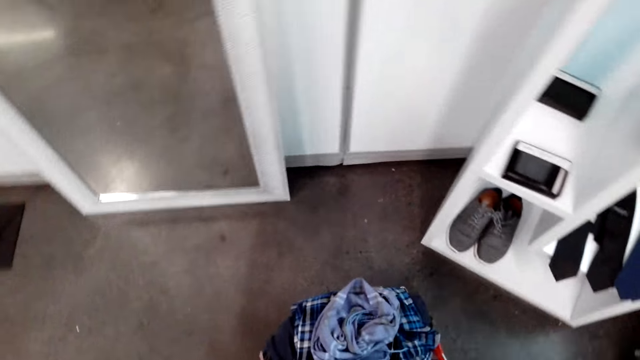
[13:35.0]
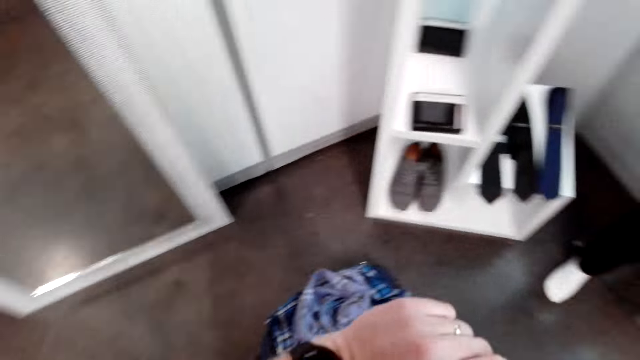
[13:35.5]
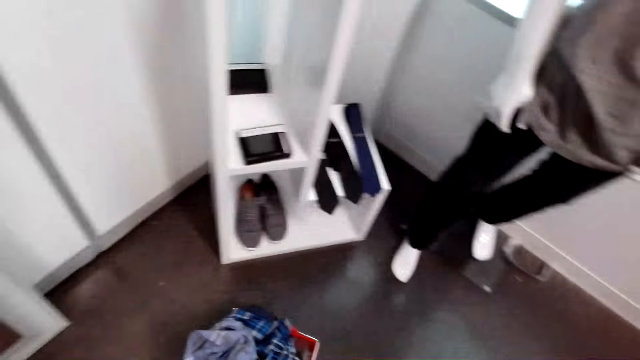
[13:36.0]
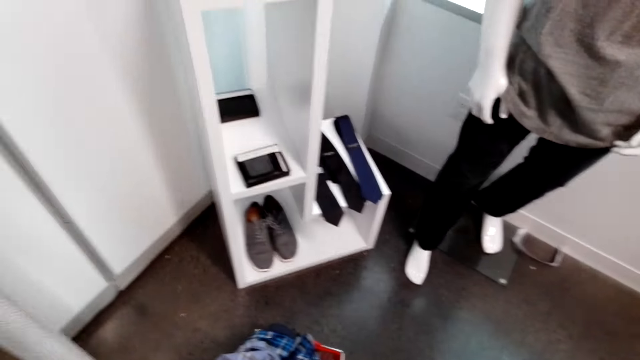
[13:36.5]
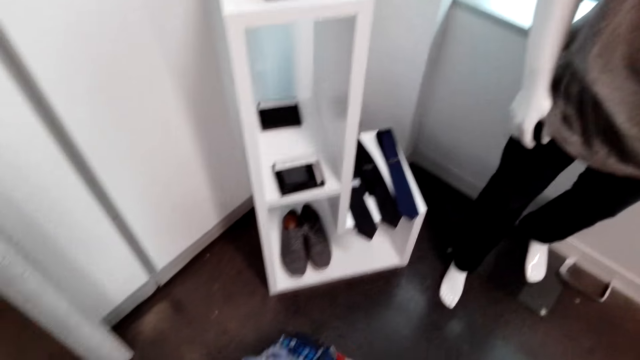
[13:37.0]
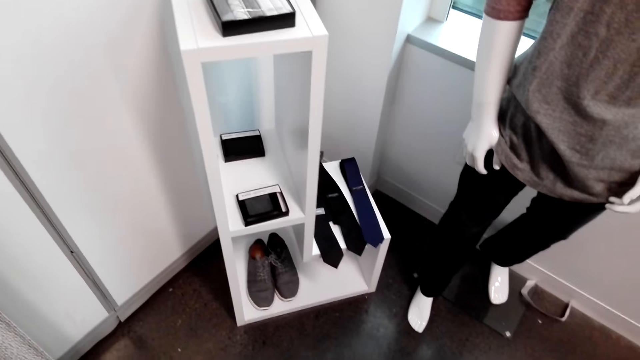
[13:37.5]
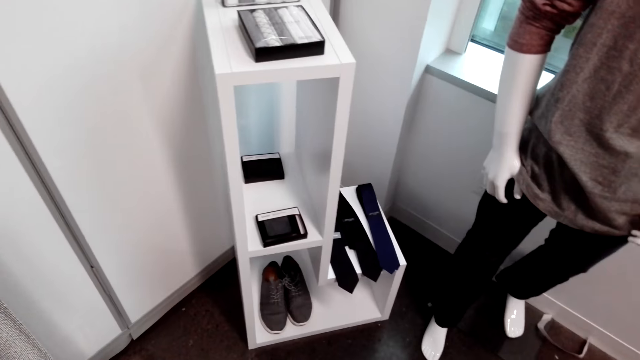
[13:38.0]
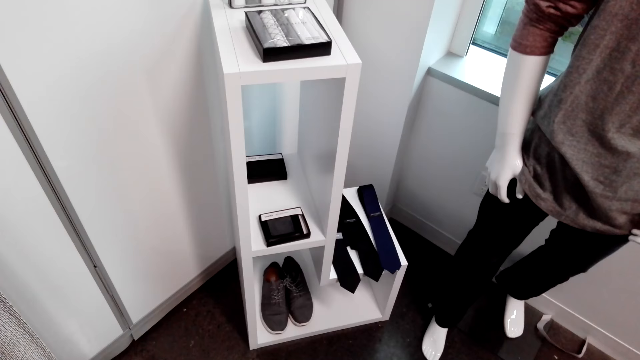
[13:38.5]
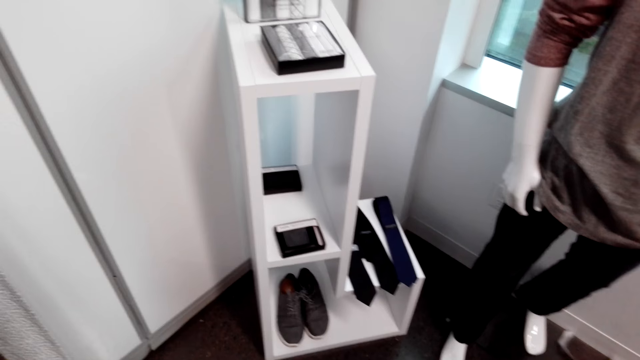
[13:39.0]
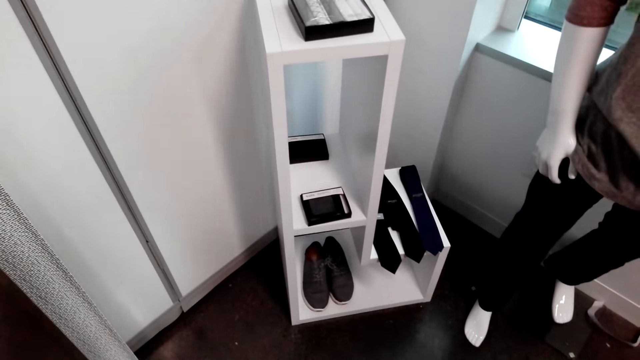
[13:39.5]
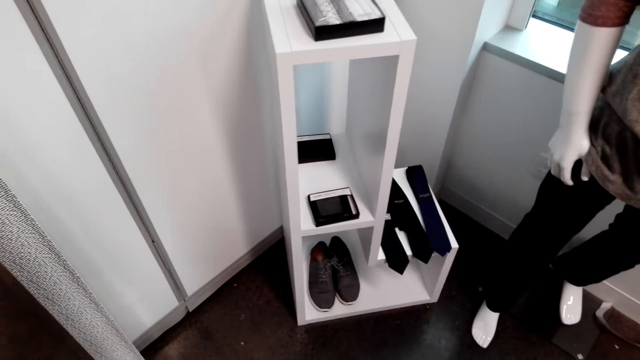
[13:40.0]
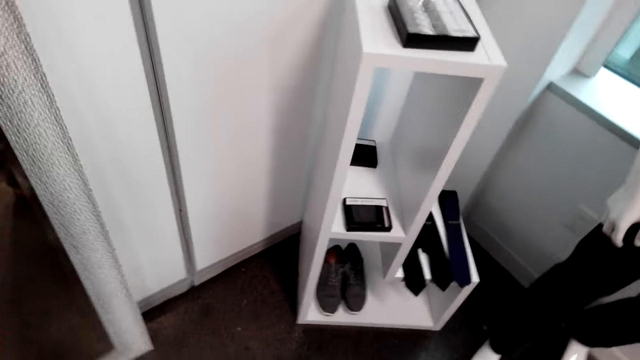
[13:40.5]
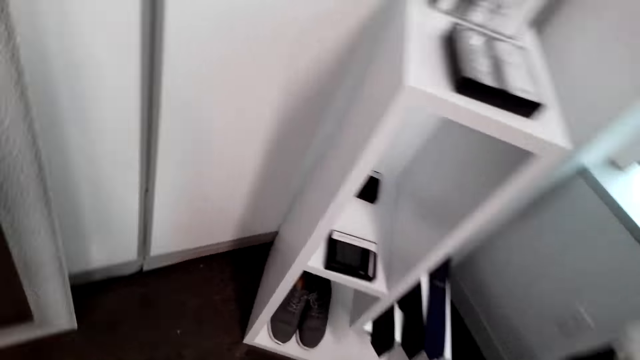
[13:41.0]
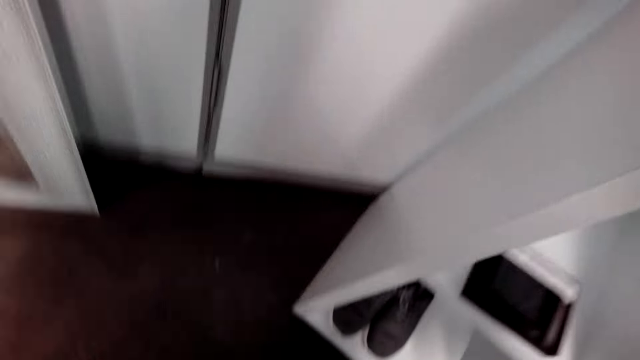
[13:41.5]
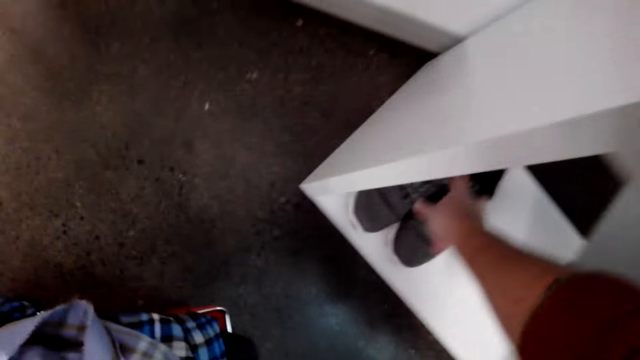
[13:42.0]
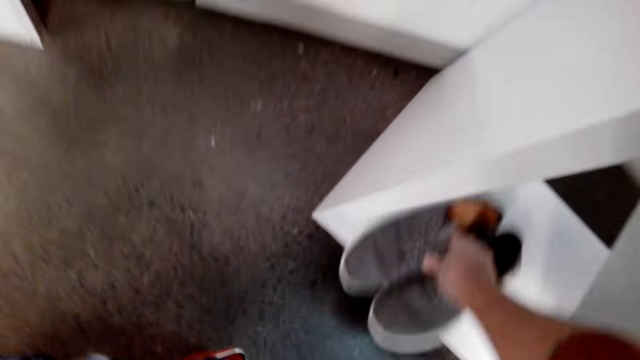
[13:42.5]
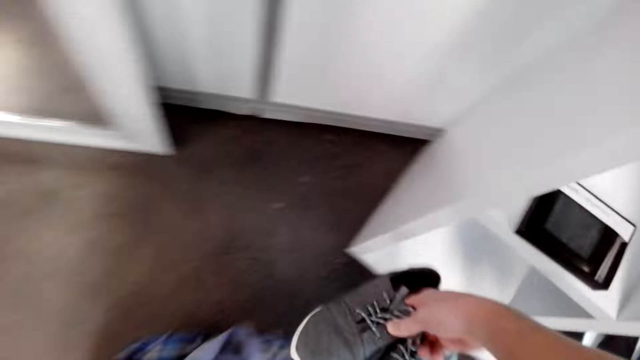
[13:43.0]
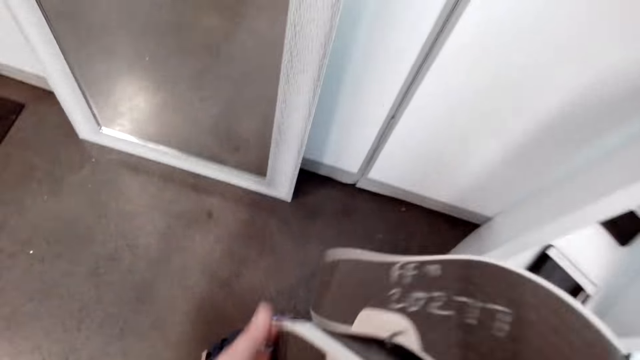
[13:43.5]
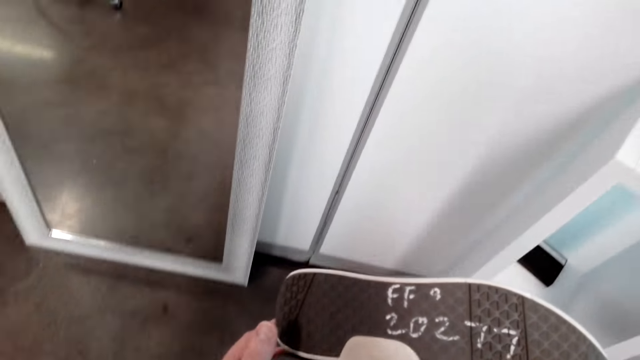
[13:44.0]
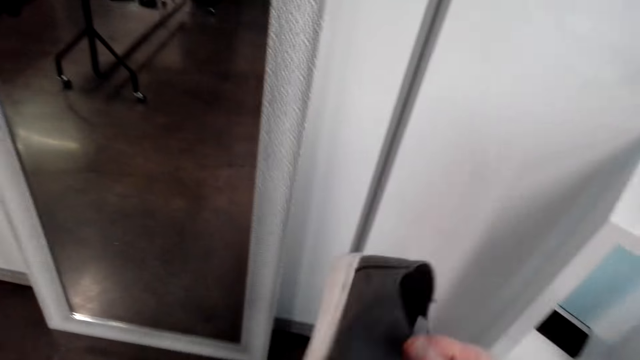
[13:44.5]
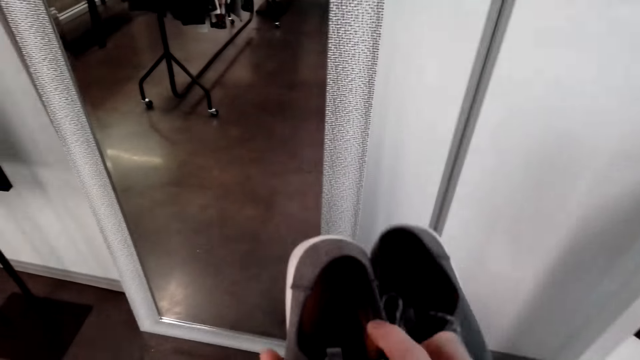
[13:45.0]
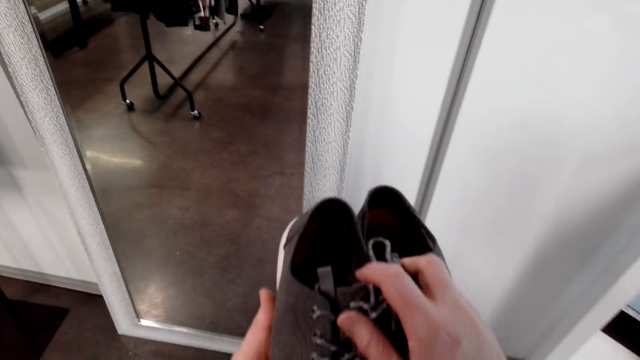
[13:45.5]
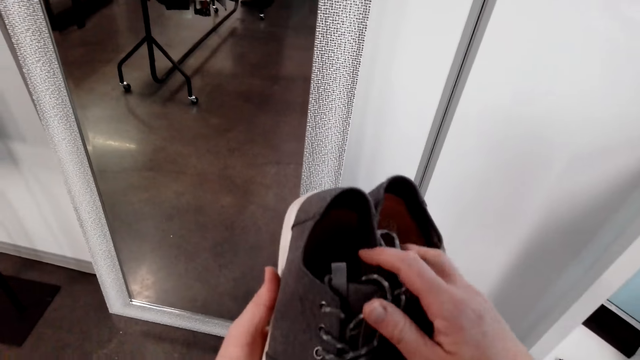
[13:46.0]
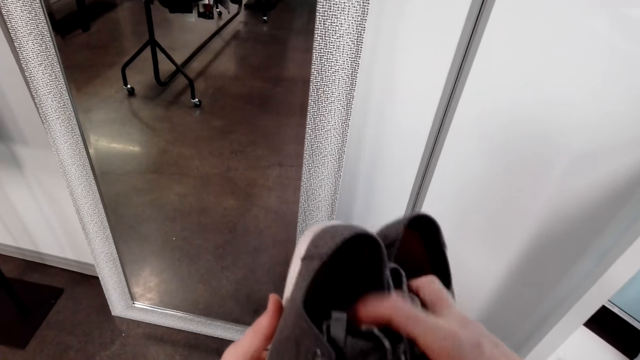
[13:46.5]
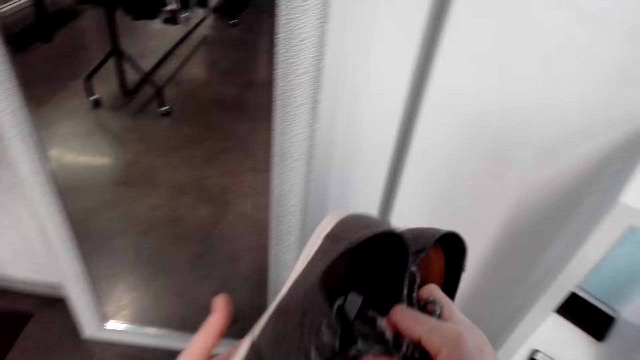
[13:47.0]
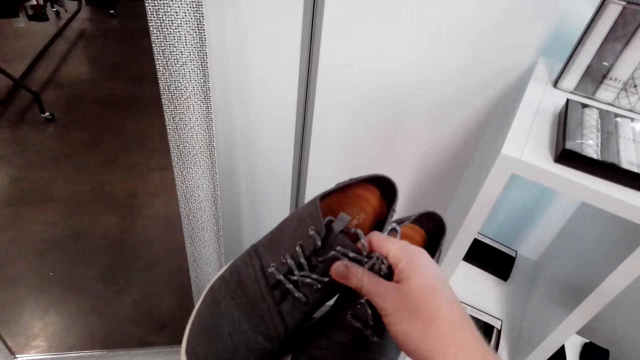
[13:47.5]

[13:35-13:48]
The camera wearer picks up a pair of shoes from the display cabinet. They turn the shoes upside down. They hold the shoes.

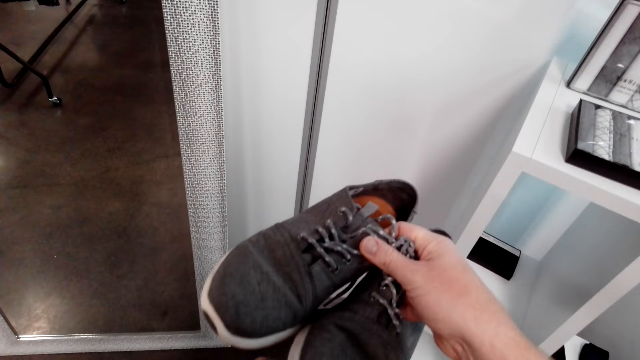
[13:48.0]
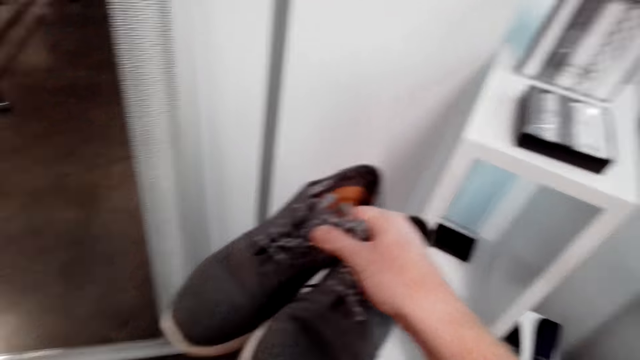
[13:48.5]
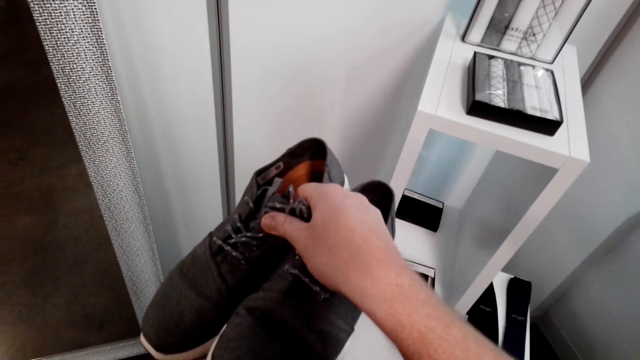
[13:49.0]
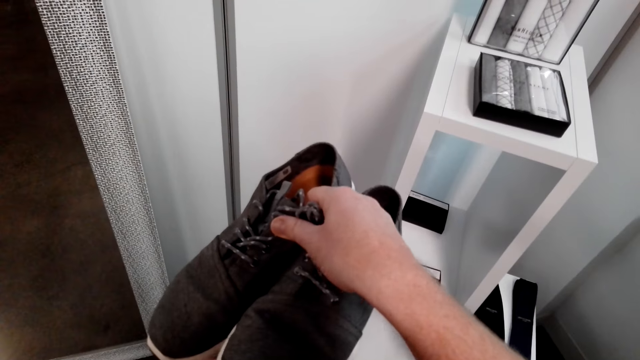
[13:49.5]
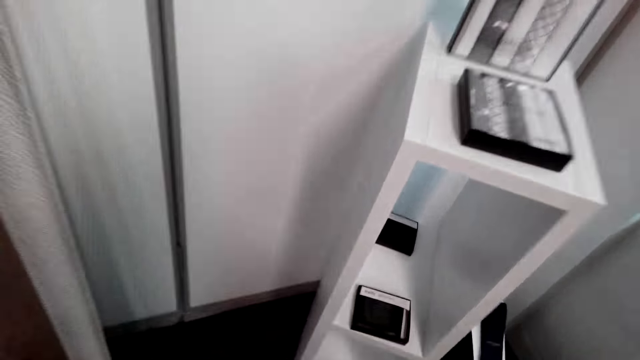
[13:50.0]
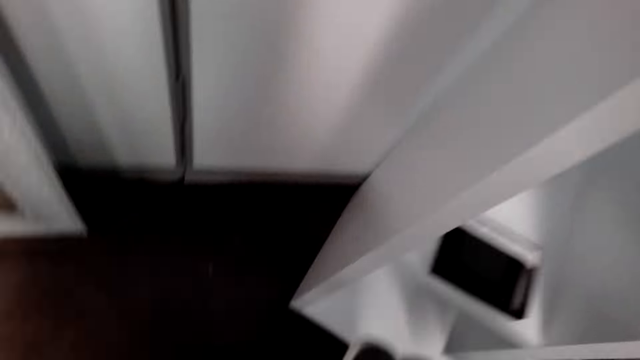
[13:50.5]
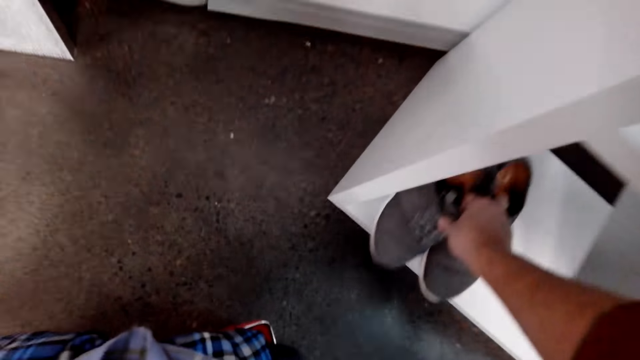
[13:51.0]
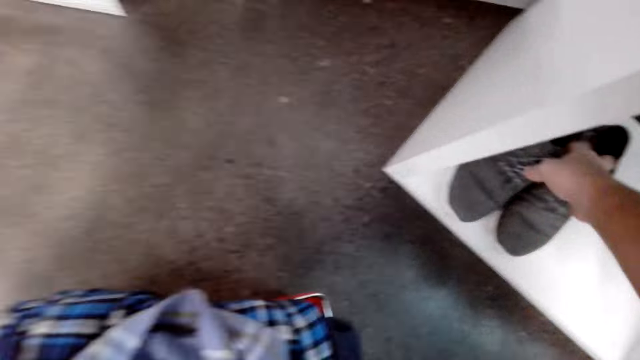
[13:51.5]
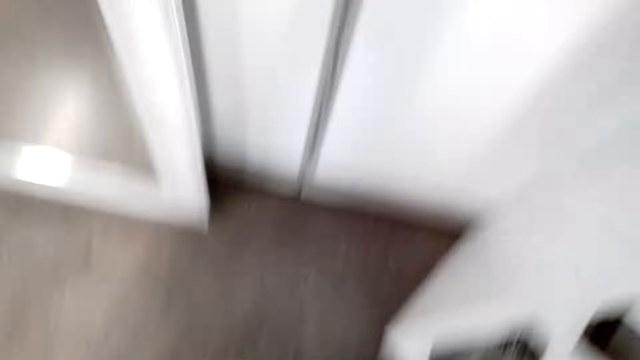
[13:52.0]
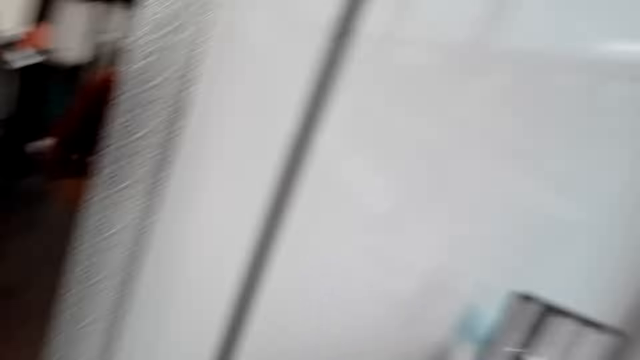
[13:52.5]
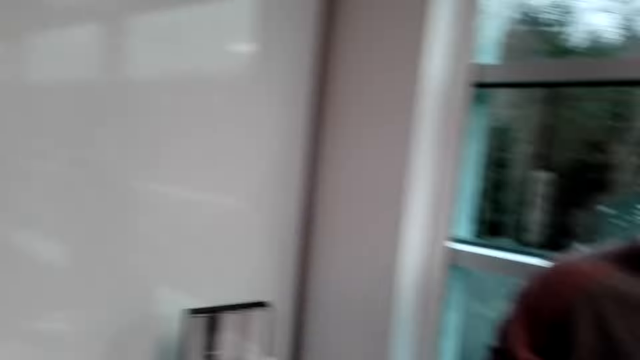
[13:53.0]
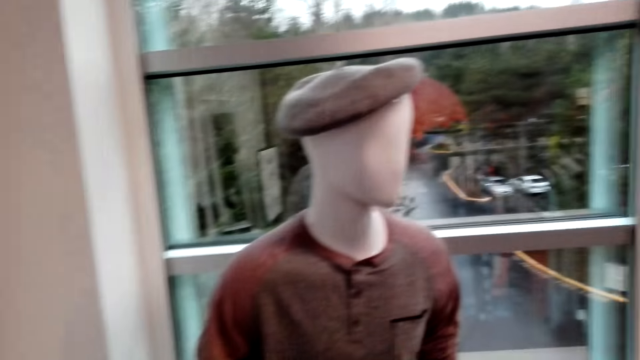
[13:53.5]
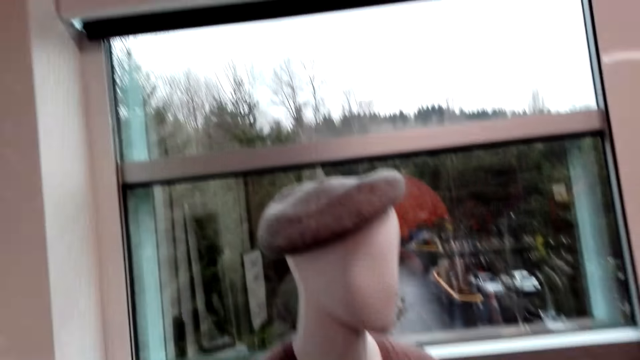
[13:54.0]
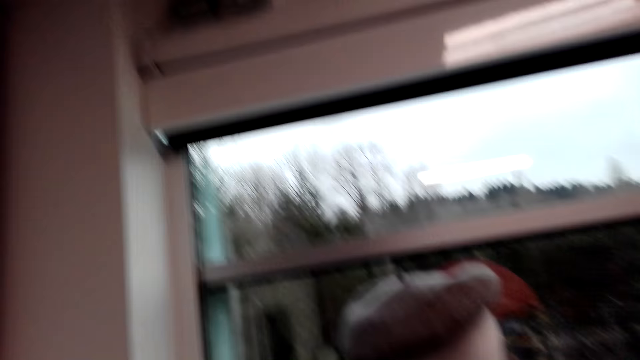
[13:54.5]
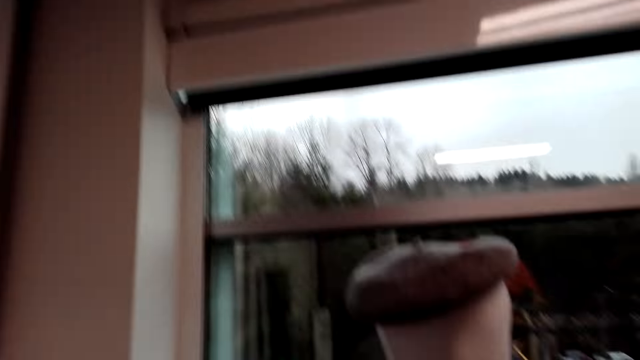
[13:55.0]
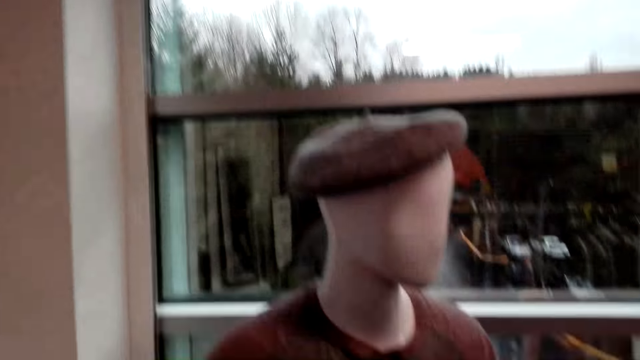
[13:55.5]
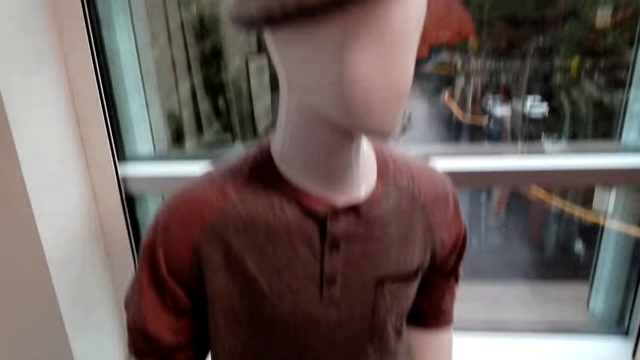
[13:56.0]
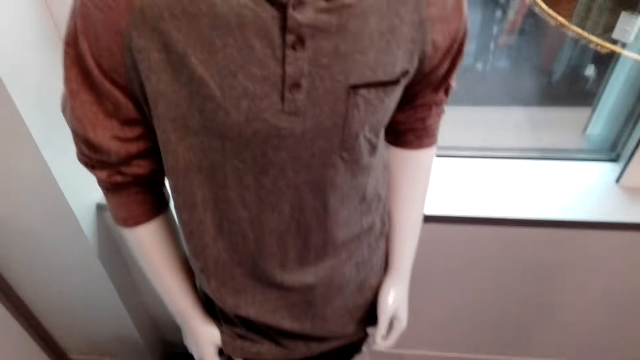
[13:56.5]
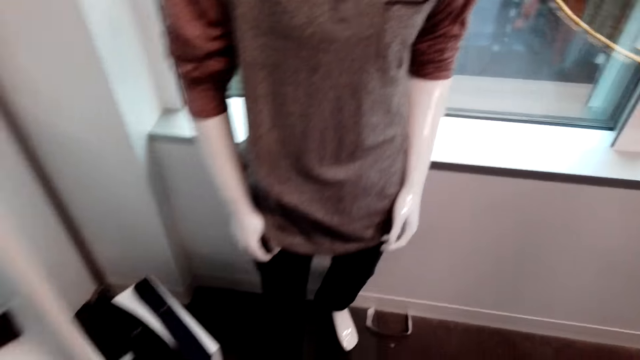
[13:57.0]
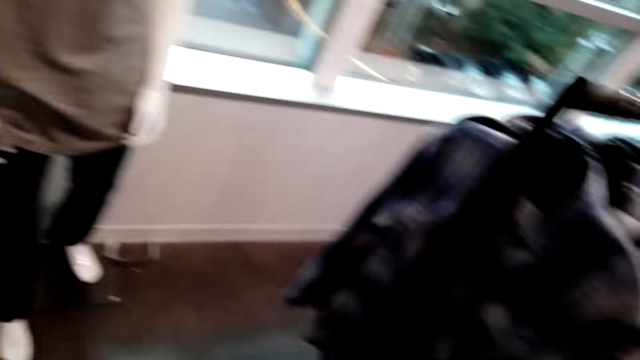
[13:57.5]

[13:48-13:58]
The camera wearer puts the shoes back inside the display cabinet. They walk in the shop. They look around.
